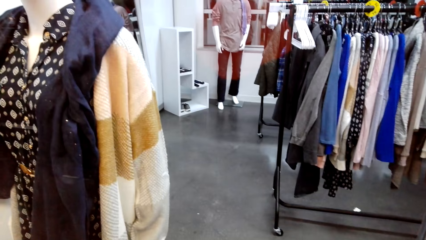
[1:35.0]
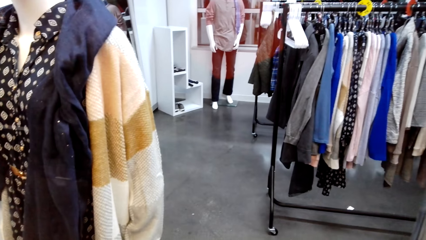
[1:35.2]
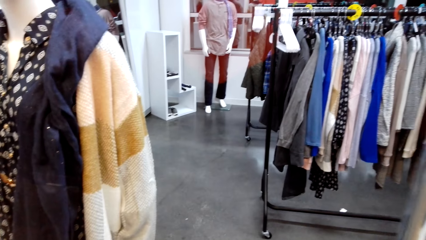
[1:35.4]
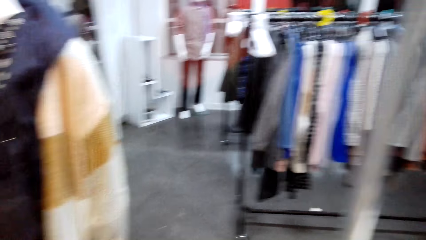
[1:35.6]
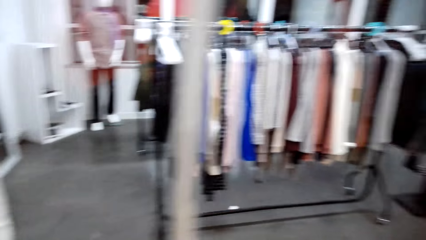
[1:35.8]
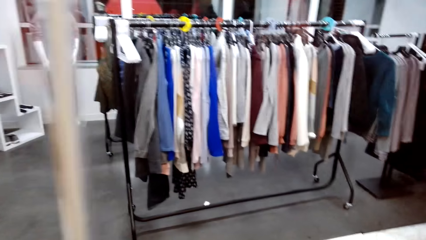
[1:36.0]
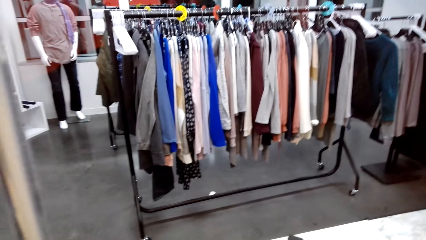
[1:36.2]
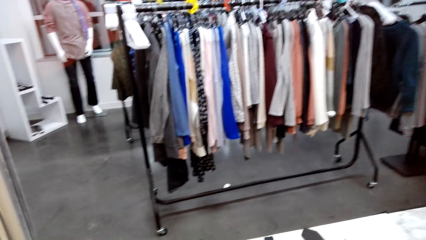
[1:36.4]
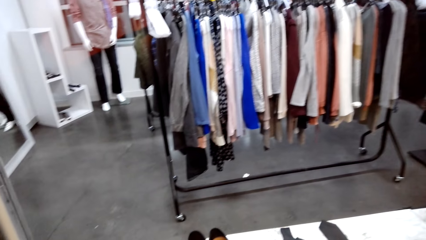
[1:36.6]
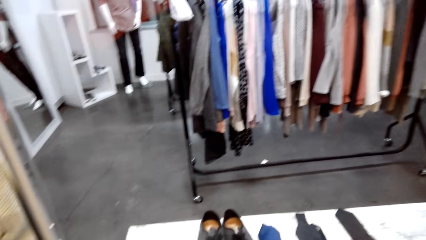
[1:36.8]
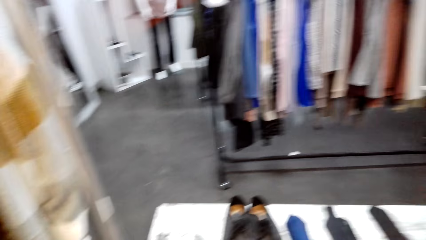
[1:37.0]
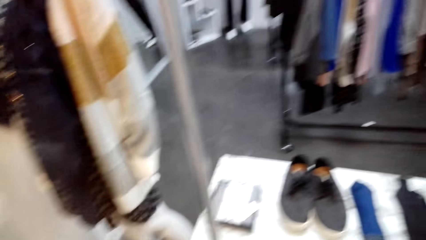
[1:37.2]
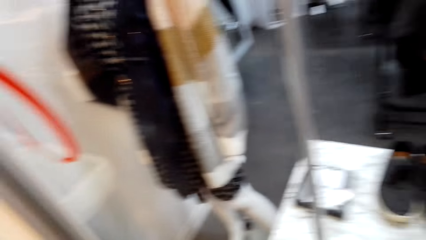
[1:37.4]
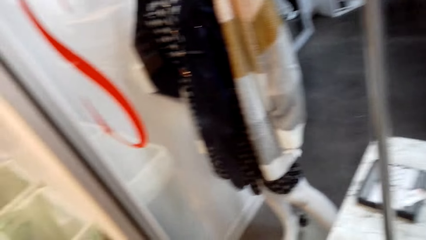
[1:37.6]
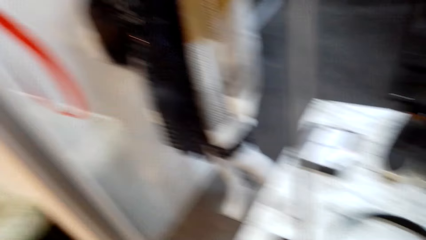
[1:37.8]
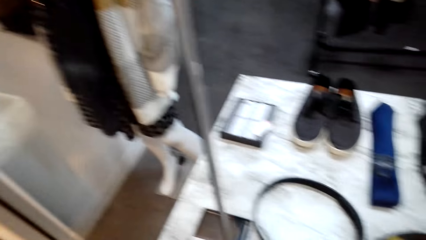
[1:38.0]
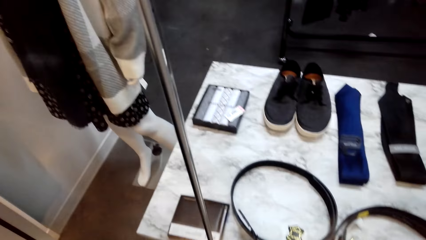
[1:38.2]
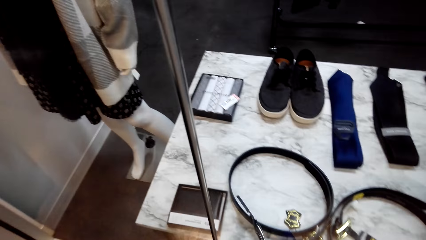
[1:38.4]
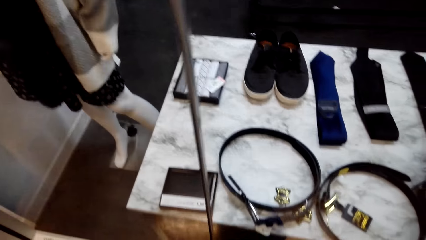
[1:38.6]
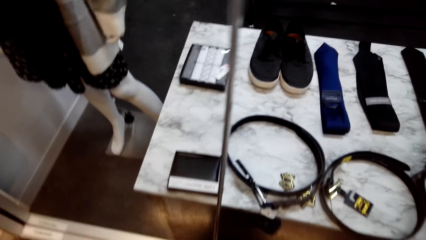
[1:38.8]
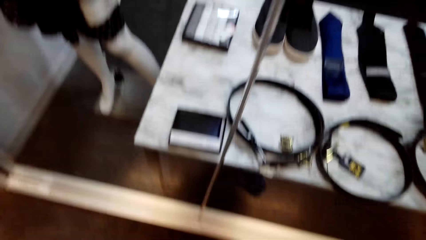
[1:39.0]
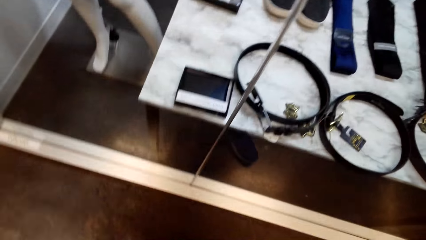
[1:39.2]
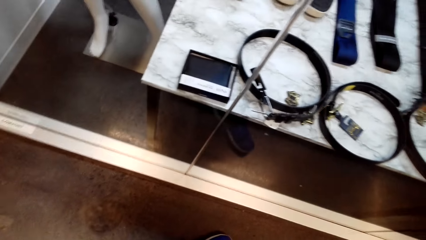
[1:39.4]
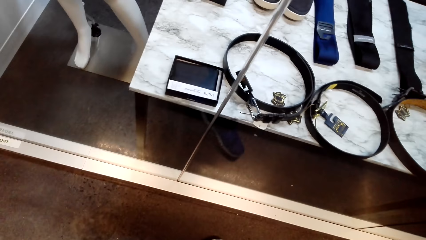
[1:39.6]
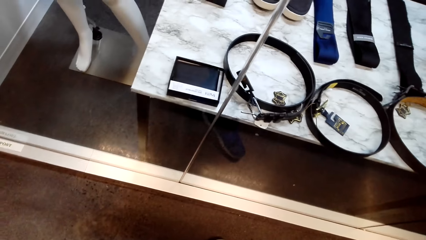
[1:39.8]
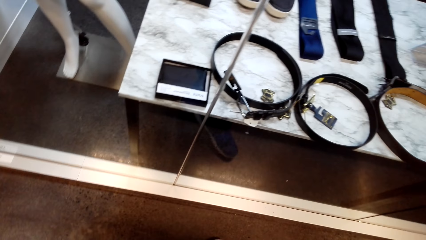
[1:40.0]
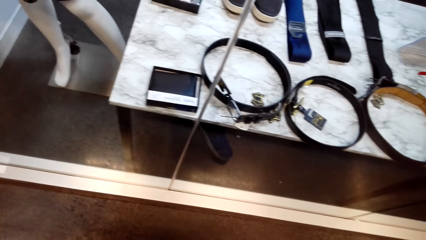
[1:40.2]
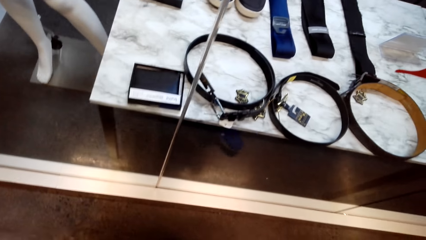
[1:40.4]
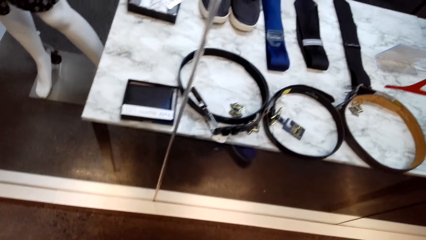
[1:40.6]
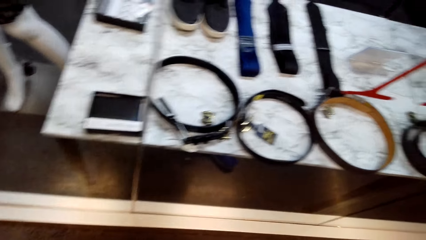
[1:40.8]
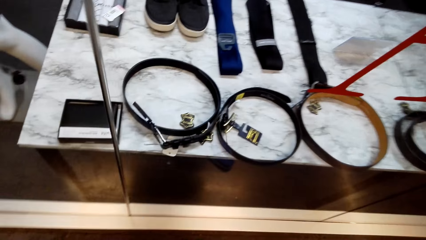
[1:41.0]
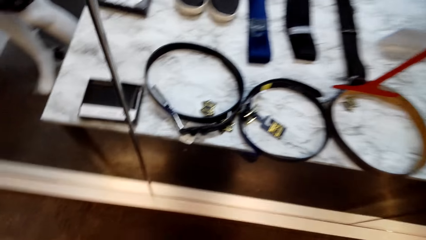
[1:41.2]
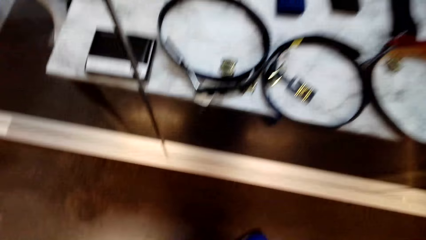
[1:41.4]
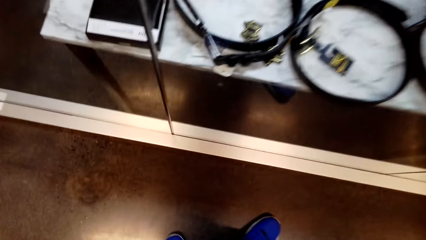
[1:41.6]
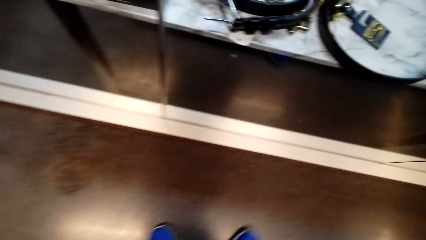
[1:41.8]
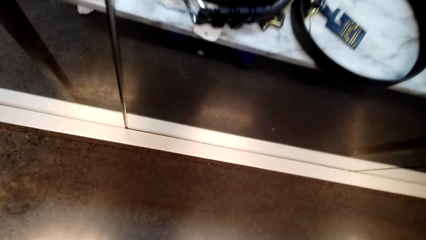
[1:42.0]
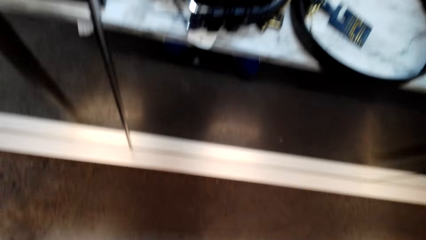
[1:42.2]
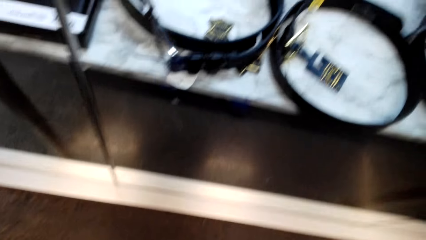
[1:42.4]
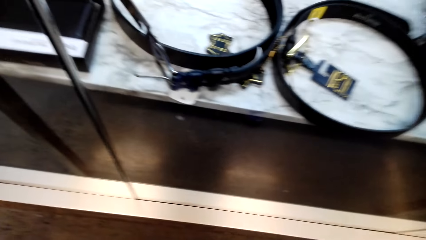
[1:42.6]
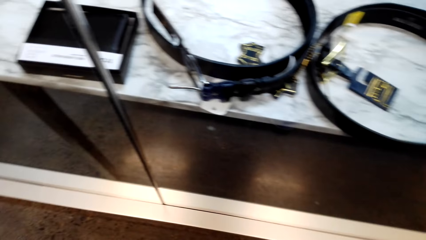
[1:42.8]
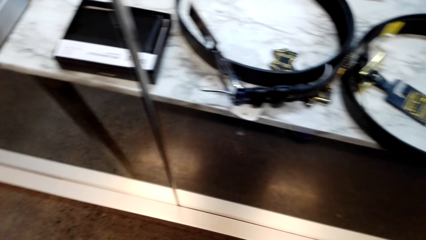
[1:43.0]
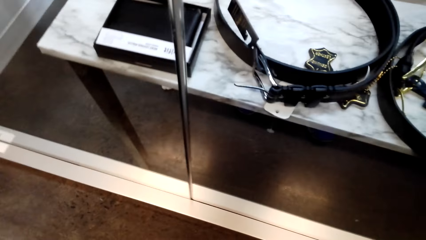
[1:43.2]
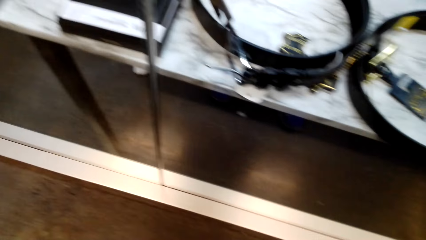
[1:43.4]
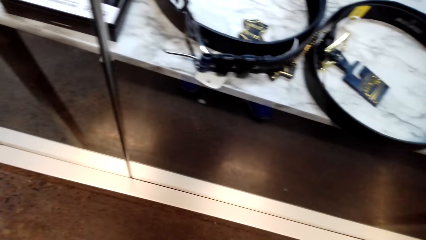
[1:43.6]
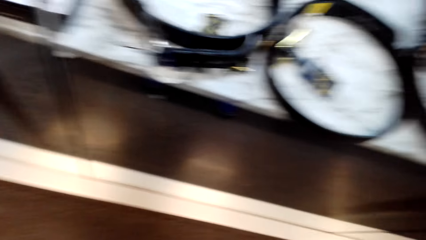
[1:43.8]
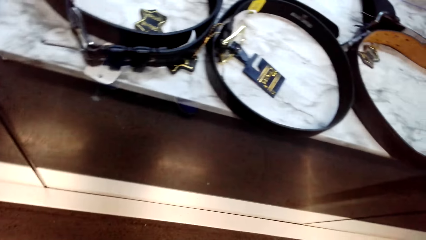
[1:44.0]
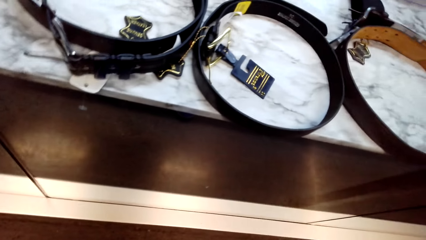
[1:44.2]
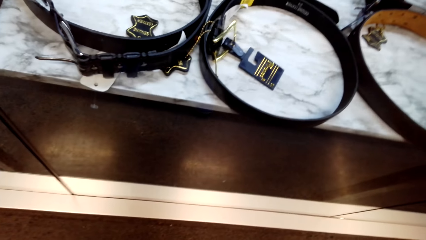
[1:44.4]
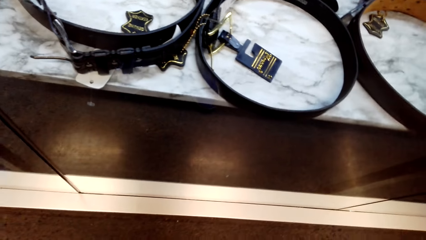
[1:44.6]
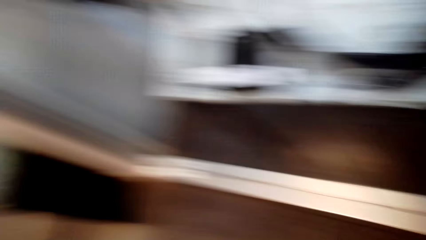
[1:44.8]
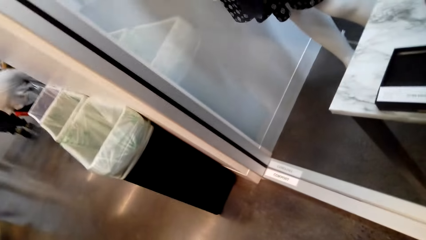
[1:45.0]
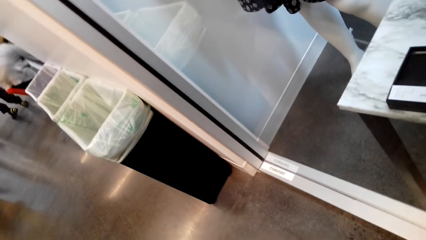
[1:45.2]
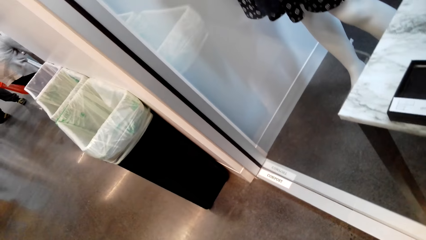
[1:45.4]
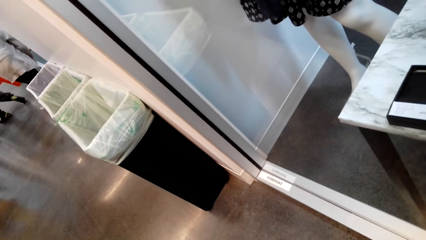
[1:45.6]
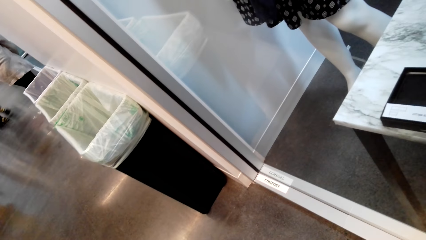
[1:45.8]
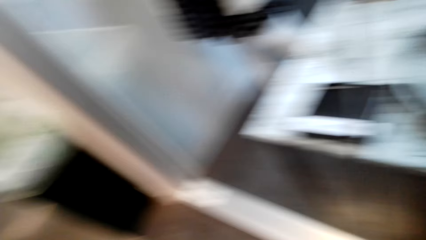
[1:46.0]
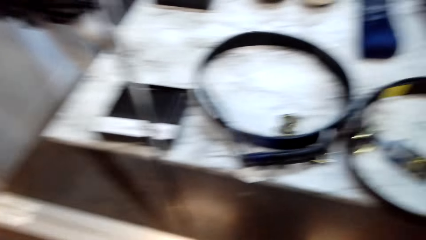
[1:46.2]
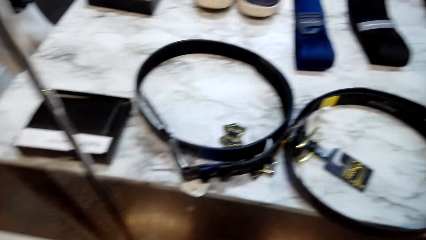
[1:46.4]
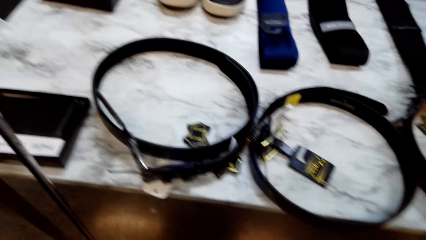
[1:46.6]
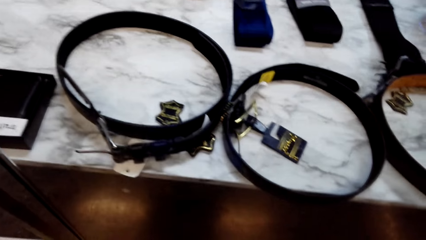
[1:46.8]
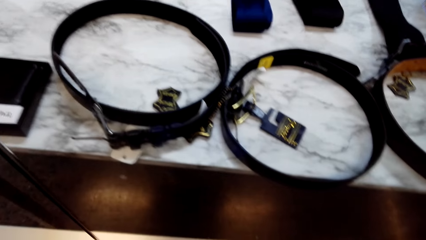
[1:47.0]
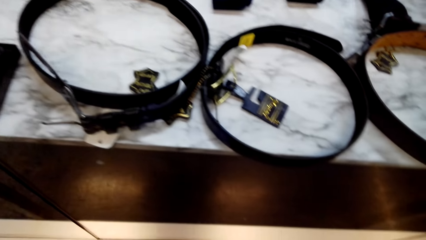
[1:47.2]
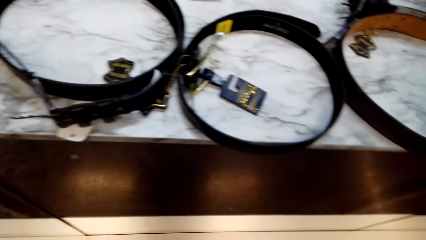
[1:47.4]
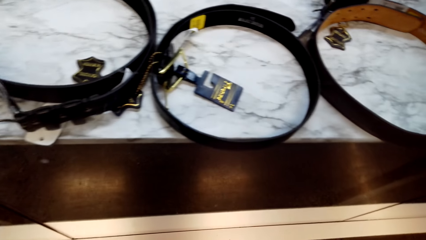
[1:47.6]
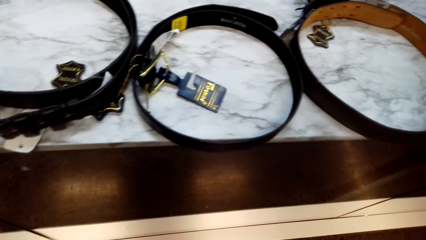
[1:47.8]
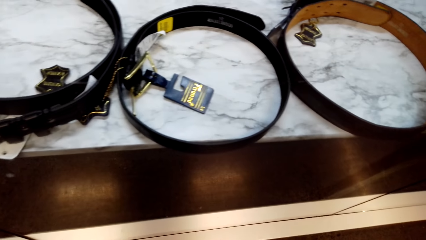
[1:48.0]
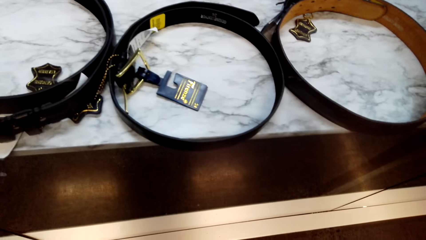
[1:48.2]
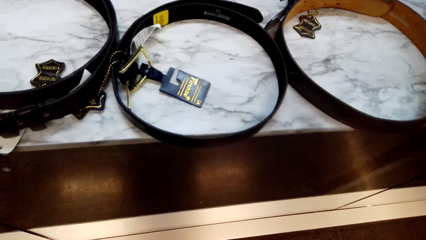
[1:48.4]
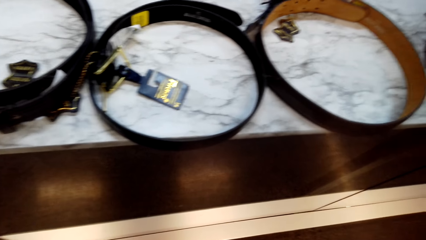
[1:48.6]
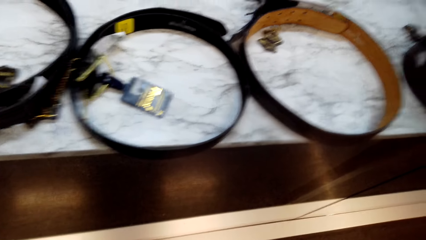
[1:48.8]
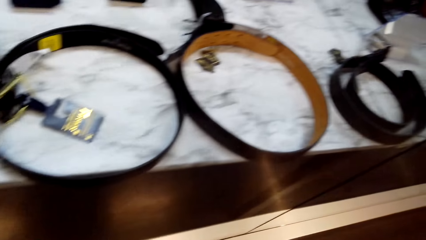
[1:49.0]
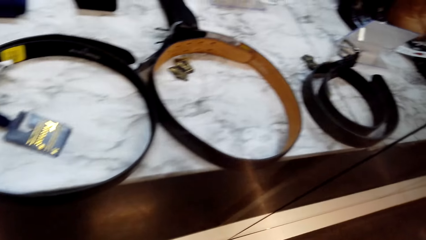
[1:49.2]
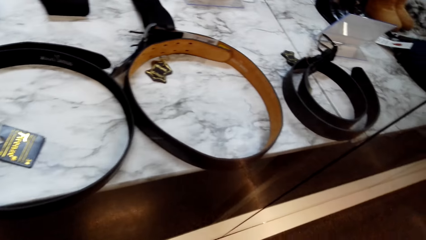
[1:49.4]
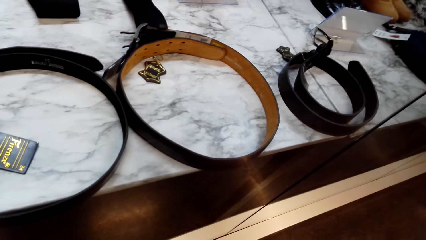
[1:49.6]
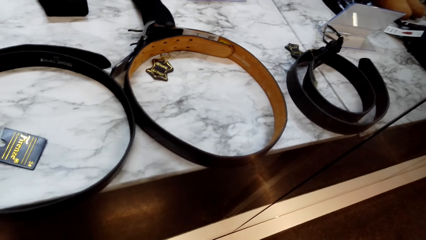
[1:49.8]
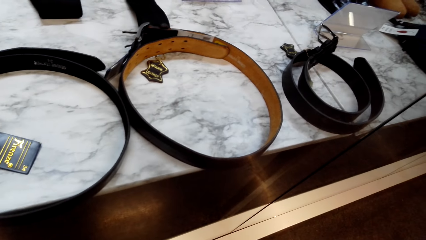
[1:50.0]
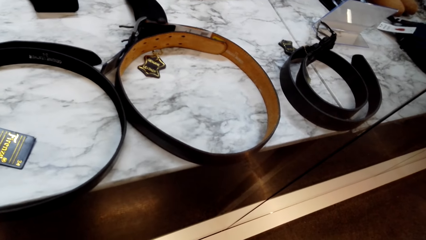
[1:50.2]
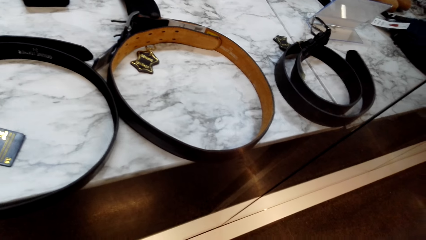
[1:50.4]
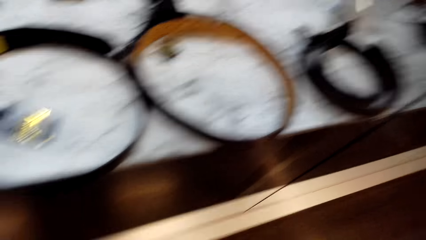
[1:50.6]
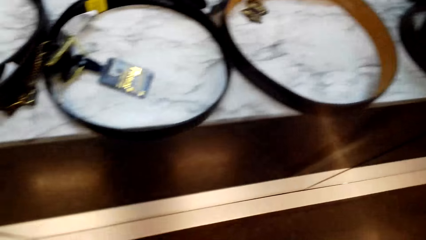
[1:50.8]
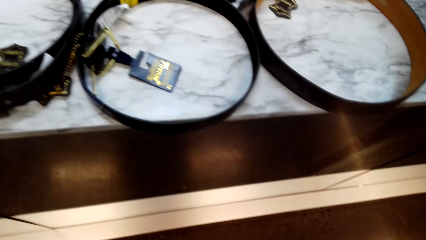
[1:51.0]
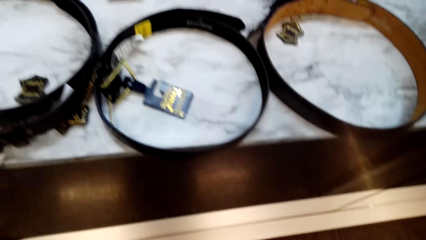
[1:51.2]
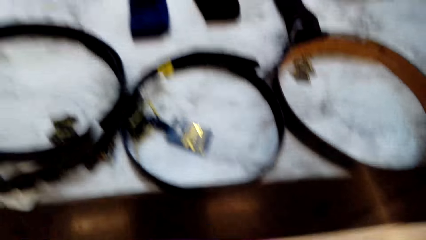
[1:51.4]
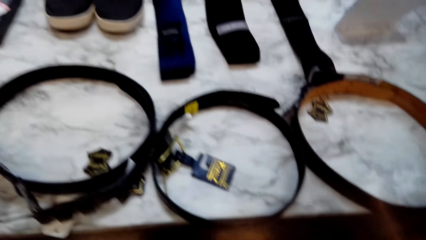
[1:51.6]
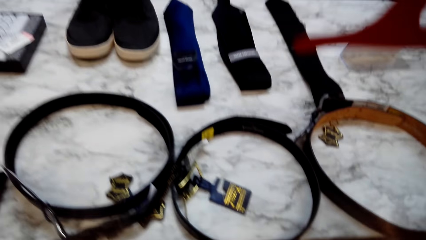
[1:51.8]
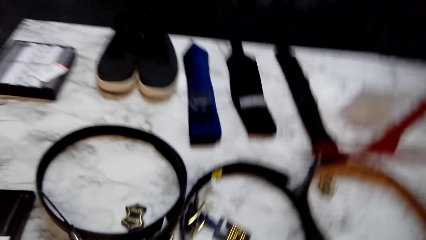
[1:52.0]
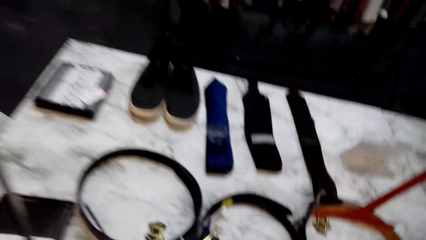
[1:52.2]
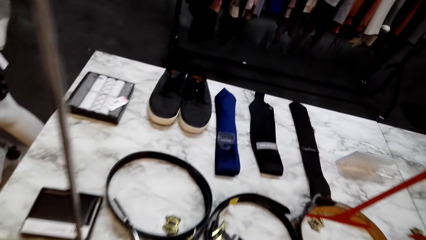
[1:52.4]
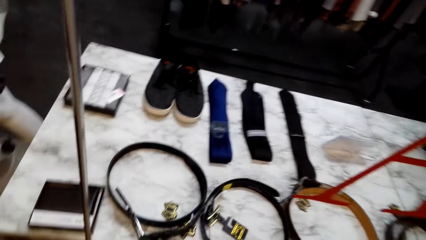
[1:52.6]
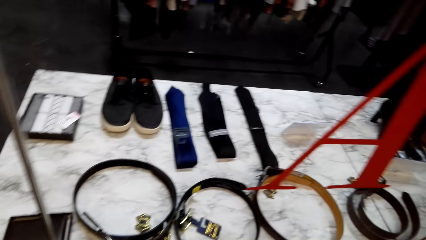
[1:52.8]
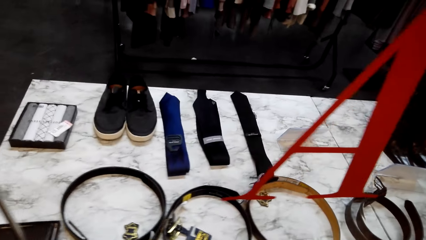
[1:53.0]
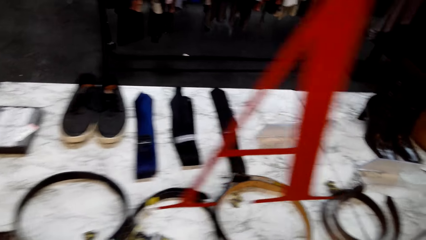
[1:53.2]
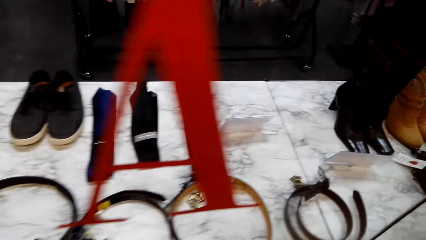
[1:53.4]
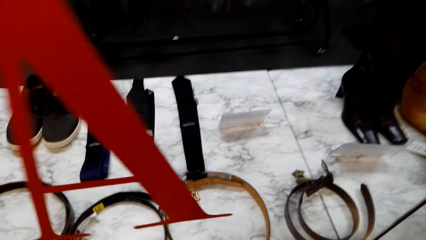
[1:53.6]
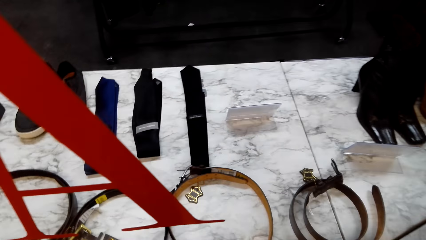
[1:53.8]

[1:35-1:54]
The camera wearer looks at the belts on the display.
